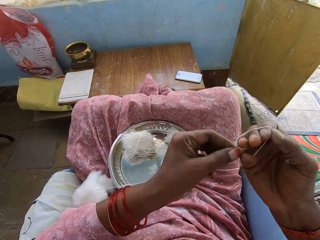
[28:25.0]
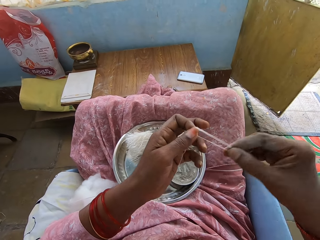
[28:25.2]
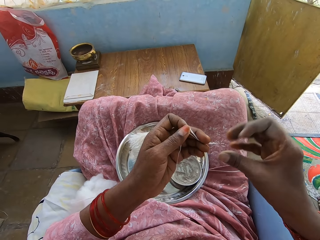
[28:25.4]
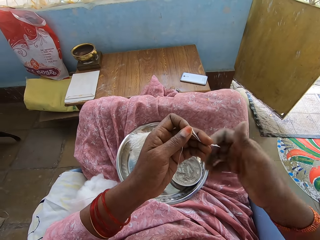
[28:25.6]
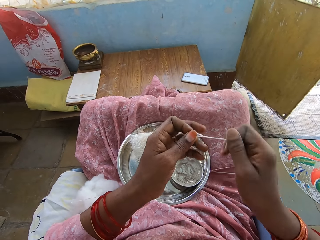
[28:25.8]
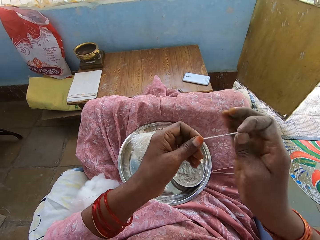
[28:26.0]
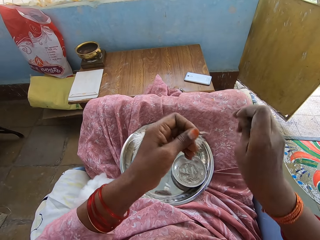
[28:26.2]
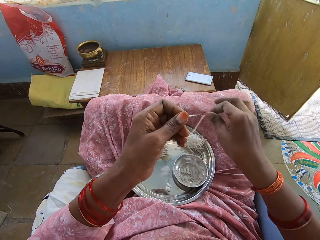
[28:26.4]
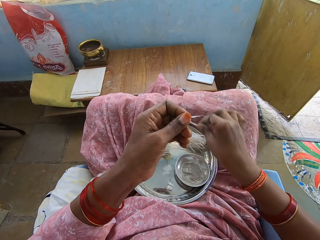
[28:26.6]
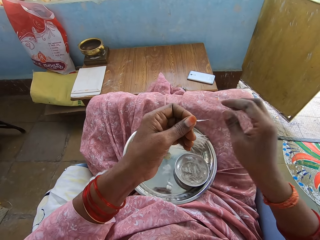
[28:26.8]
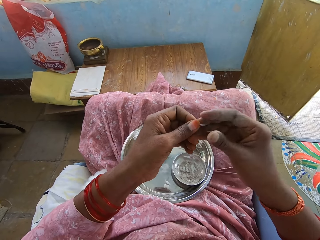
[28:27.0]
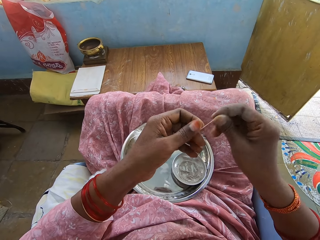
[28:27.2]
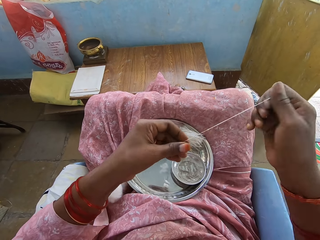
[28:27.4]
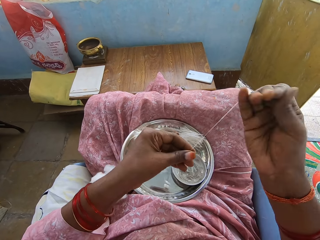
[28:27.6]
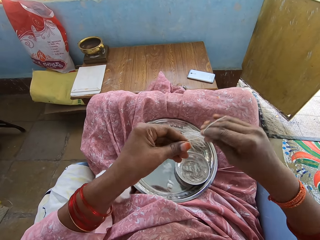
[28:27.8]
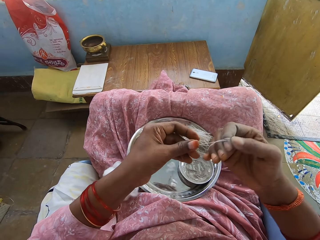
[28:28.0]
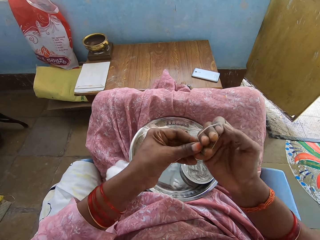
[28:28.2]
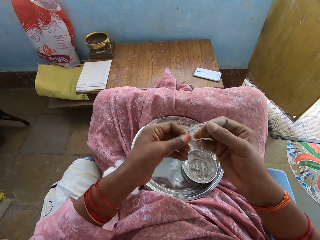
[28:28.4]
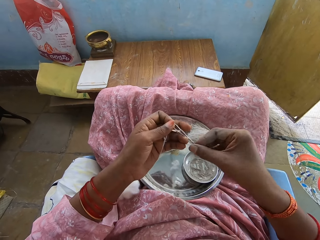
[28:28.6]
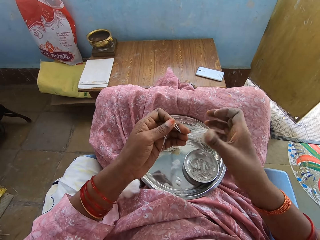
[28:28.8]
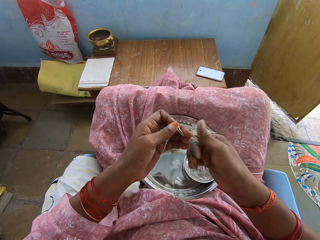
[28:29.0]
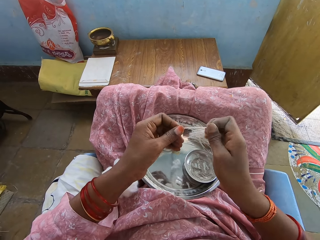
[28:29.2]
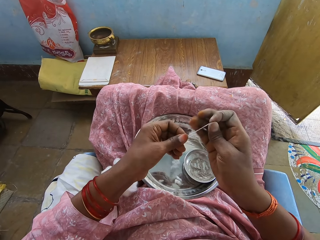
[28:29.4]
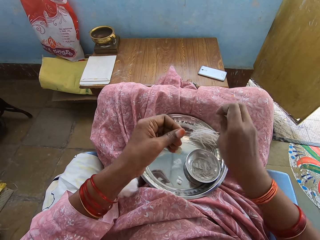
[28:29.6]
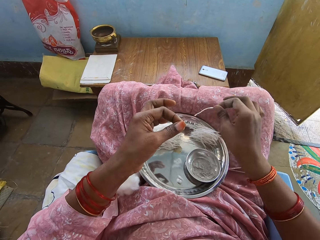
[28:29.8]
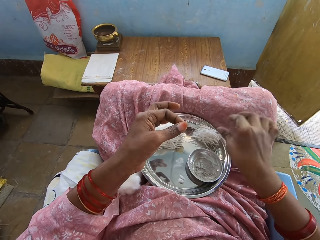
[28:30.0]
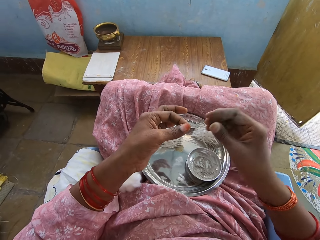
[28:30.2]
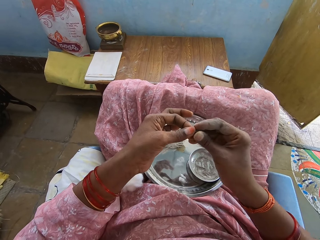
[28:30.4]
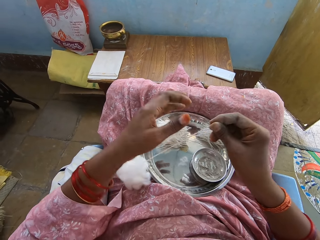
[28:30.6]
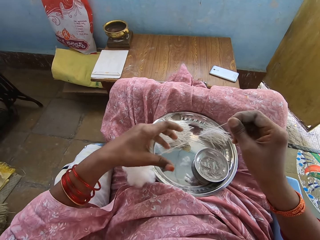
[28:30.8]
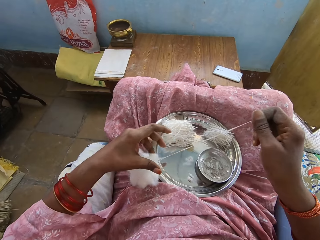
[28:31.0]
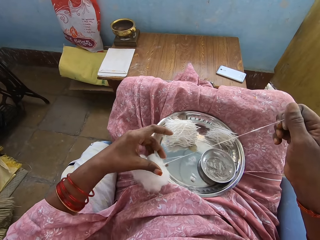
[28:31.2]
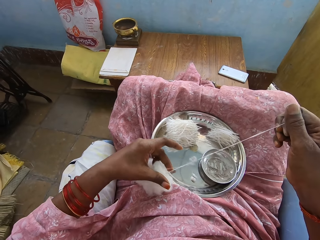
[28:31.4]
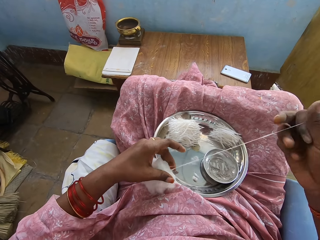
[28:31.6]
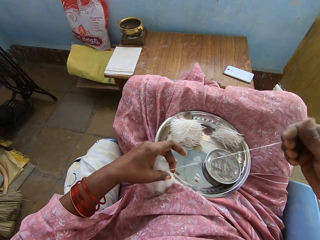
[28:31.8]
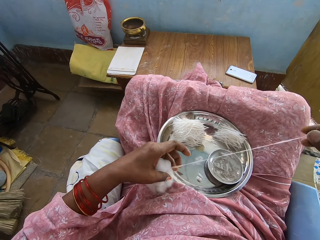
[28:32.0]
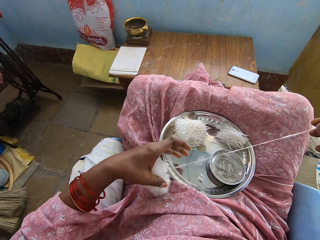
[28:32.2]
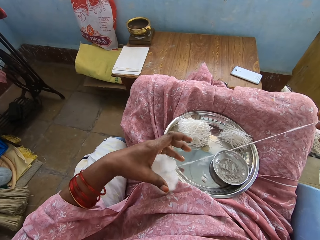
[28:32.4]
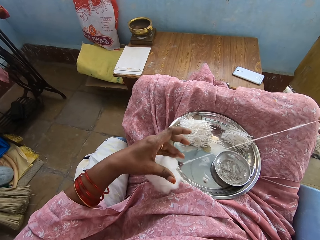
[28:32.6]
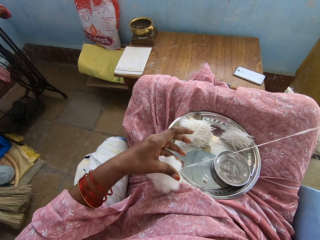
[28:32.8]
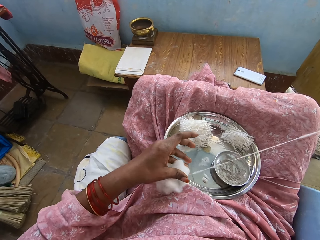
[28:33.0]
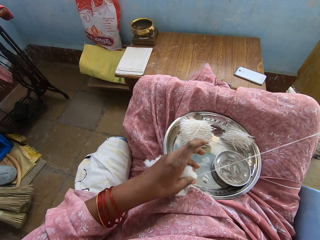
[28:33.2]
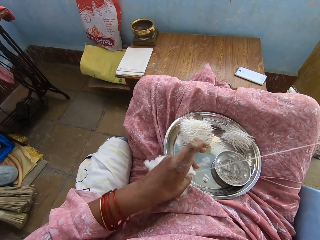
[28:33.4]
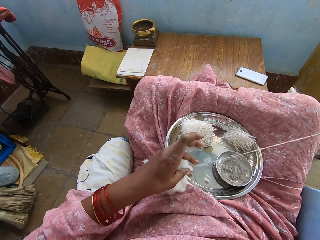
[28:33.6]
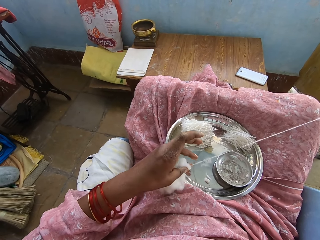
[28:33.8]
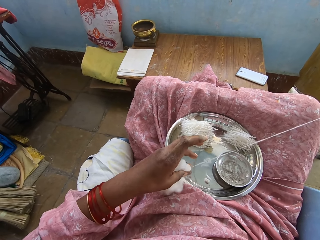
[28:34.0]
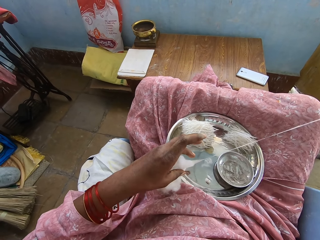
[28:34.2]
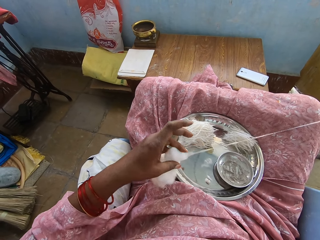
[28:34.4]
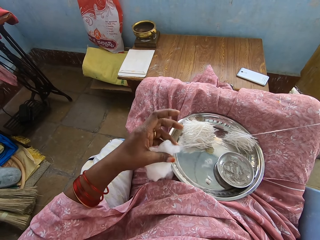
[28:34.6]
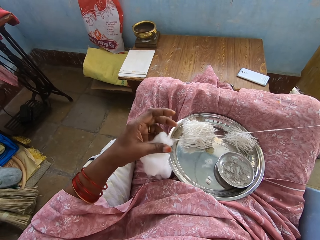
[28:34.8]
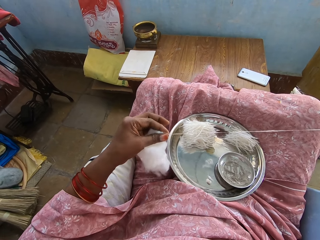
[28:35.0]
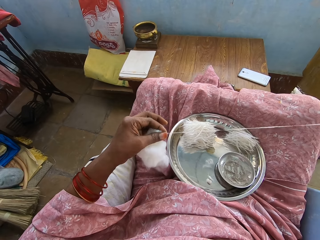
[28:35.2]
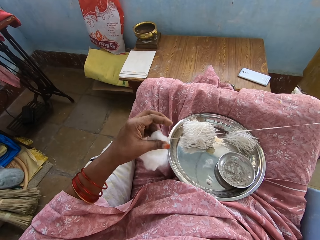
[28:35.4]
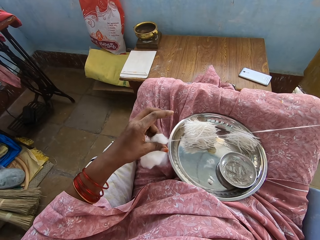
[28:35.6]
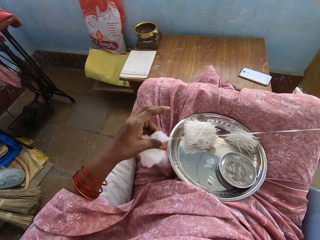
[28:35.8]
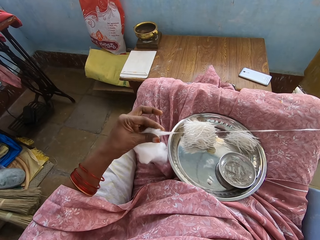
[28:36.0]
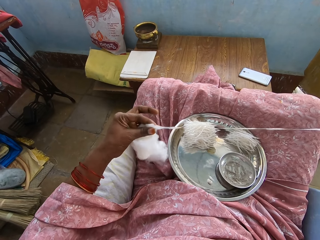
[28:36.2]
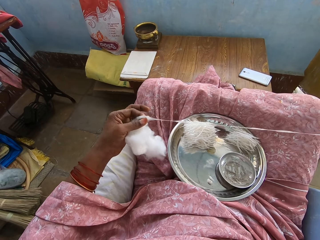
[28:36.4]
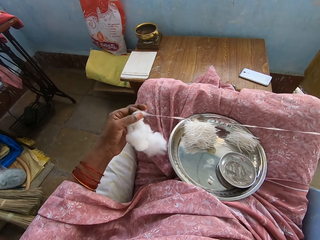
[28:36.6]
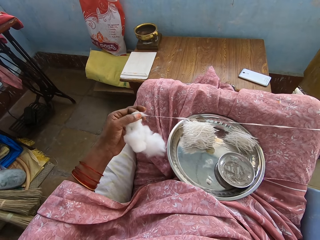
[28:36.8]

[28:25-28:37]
The camera wearer adjusts the thread. They twist the thread, cut the thread, and put the thread on the tray. They pull the thread. They adjust the thread. They roll the thread on hand. They twist the thread, cut the thread, and put the thread on the tray. They pull the thread. They remove the thread from the cotton wool.

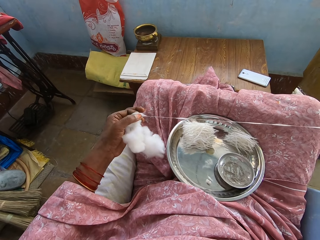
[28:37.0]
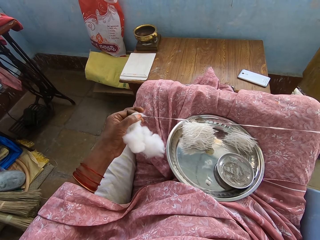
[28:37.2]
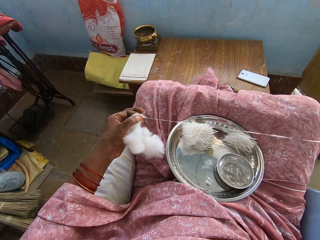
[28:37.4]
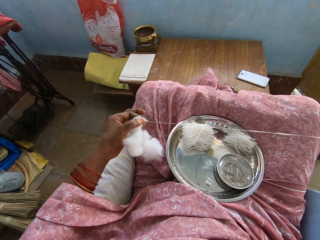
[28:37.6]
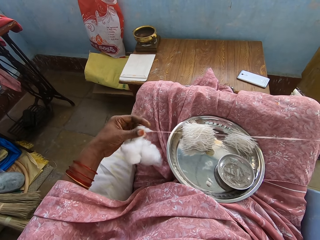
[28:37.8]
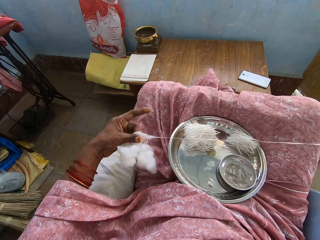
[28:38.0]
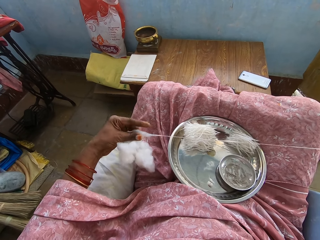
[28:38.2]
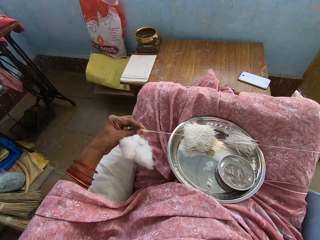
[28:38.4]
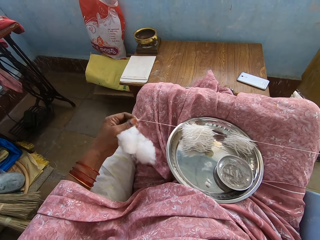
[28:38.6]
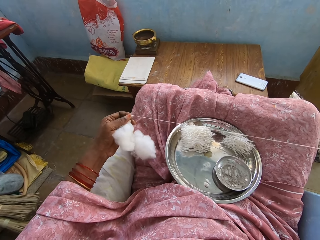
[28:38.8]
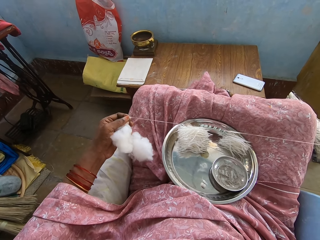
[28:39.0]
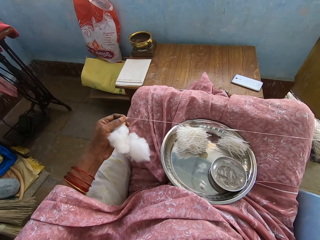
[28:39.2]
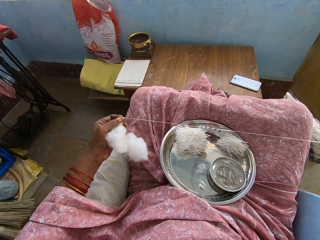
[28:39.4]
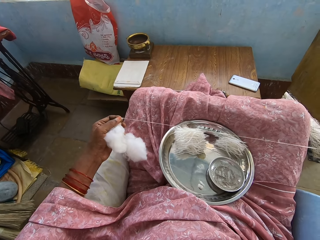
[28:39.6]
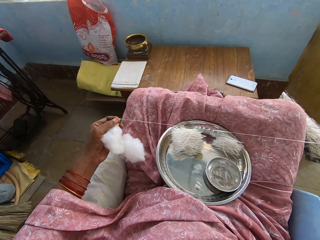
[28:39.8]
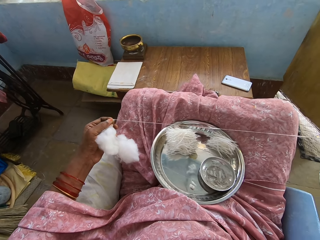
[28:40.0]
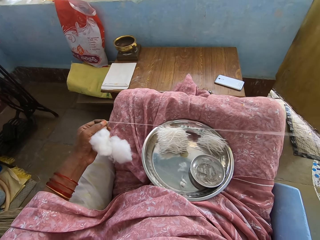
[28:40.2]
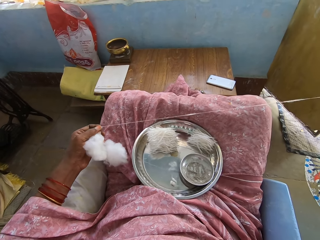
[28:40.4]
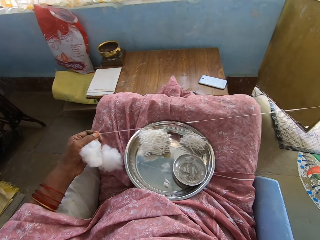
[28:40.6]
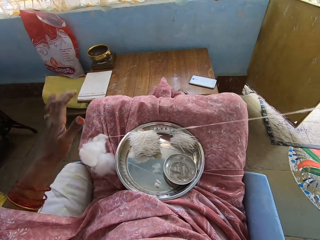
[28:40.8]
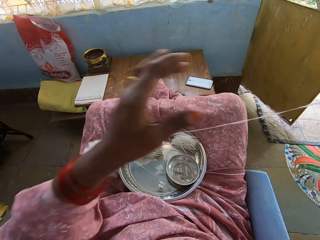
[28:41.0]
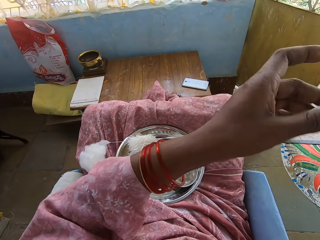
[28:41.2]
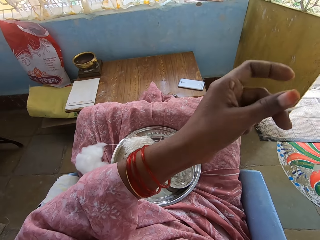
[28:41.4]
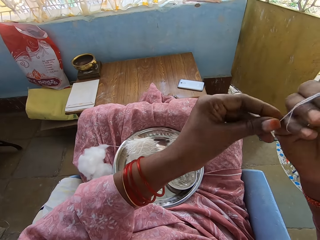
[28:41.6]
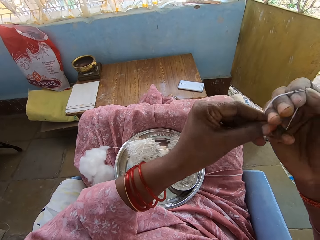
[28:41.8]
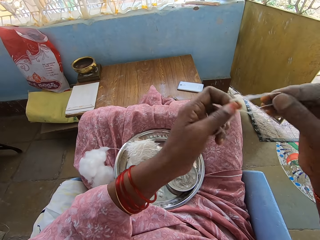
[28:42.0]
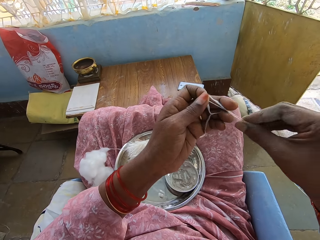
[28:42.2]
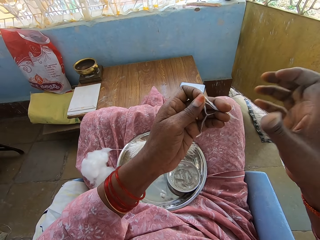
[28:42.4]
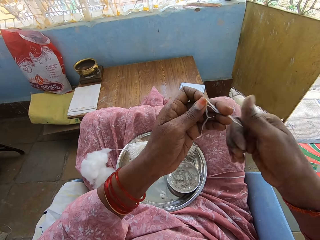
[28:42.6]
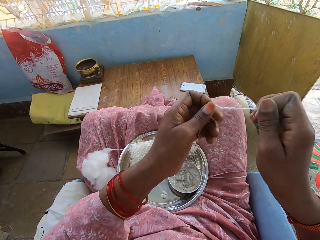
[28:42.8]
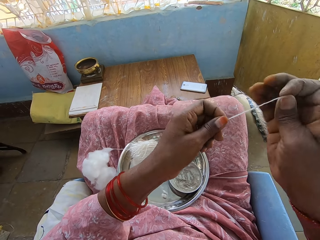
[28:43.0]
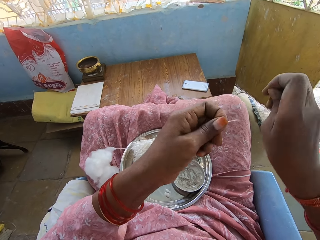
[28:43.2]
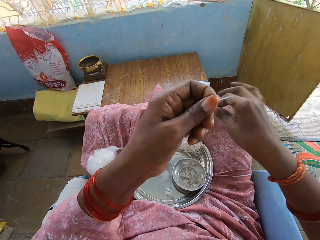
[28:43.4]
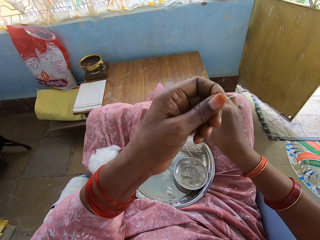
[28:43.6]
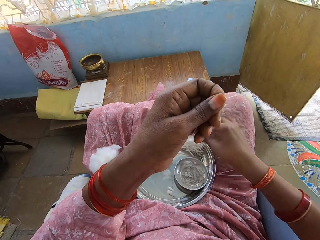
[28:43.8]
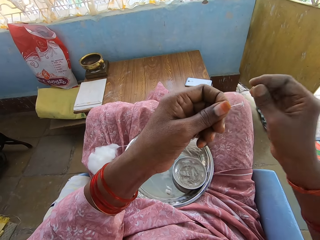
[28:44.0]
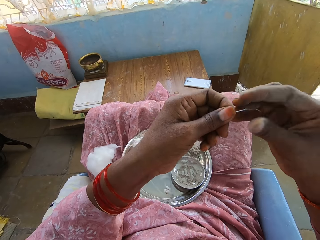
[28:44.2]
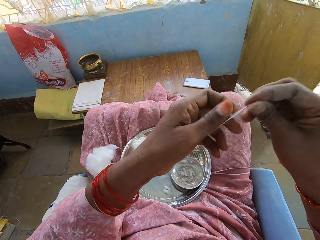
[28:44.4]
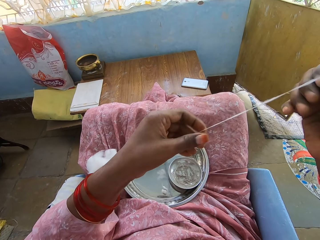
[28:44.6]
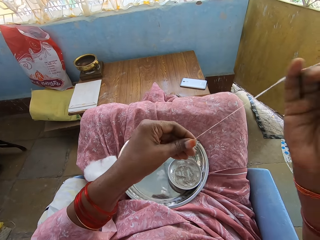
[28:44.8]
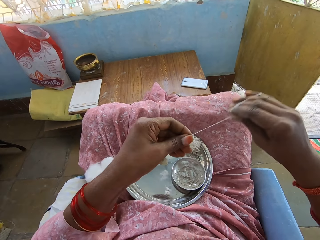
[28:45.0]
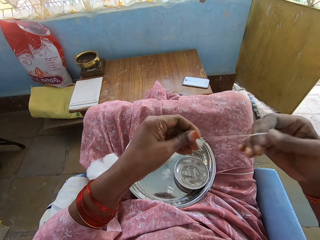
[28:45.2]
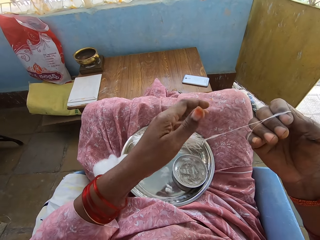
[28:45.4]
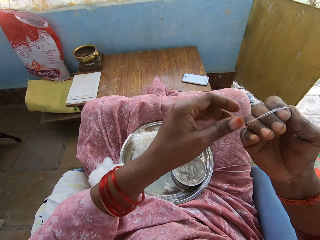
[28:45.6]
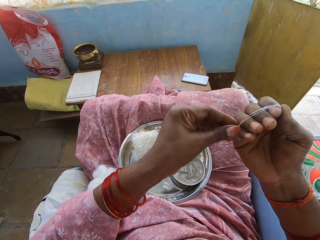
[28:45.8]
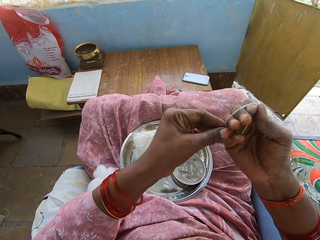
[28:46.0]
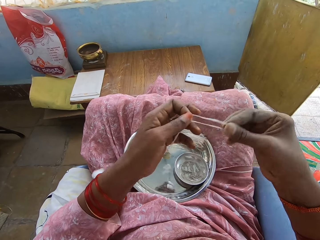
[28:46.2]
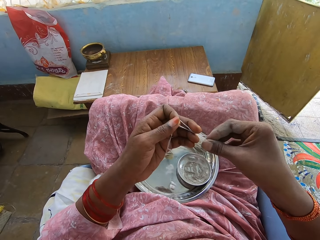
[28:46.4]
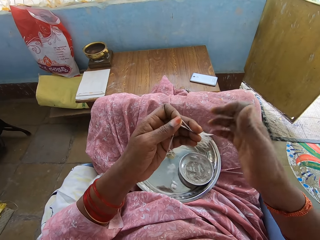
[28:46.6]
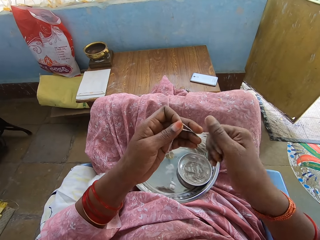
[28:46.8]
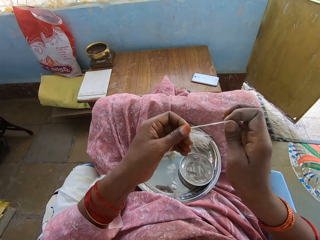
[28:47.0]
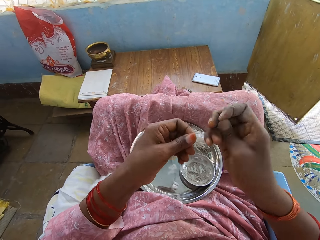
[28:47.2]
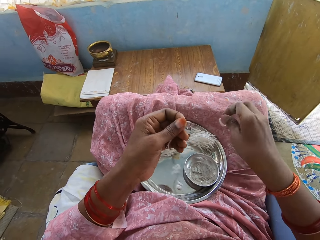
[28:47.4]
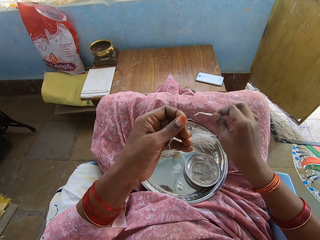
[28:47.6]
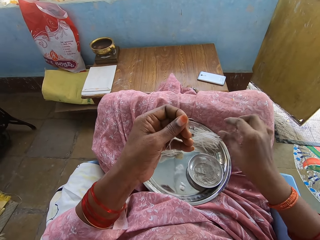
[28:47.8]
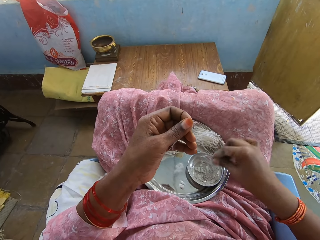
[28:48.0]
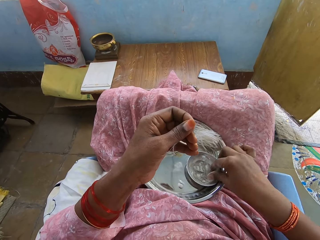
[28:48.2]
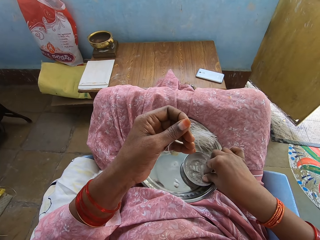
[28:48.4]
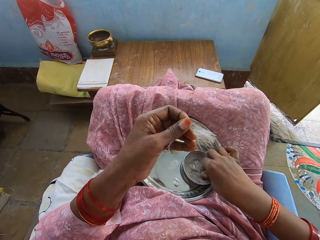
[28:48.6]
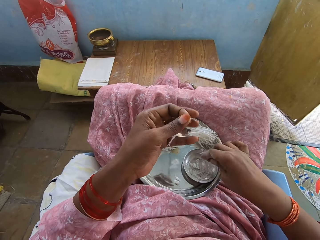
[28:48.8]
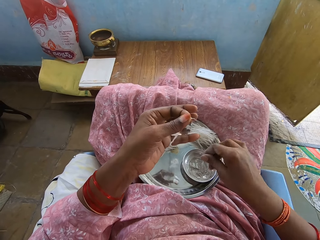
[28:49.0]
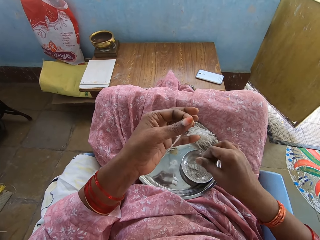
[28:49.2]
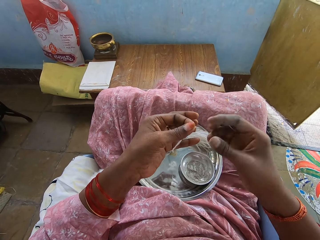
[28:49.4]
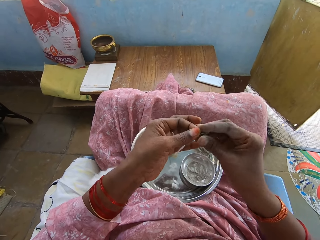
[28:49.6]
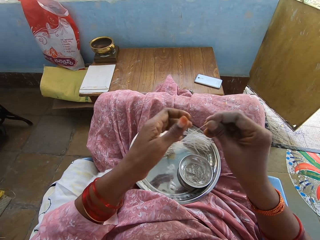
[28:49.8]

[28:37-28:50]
The camera wearer adjusts the thread. They twist the thread. They cut the thread. They put the thread on the tray. They pull the thread. They adjust the thread. They roll the thread on the hand. They twist the thread. They cut the thread. They put the thread on the tray. They touch something.
